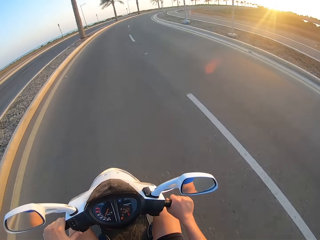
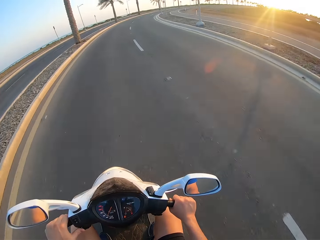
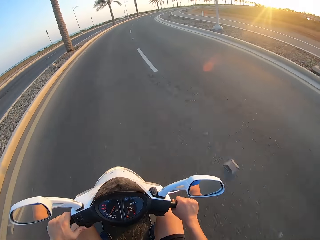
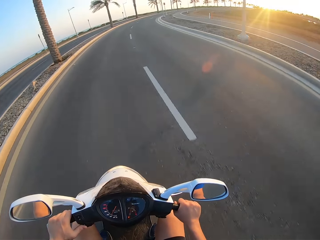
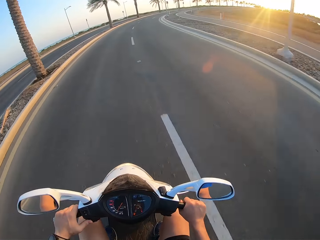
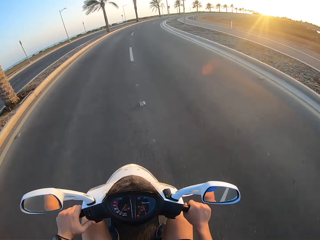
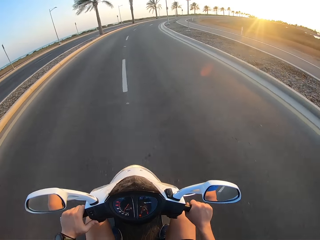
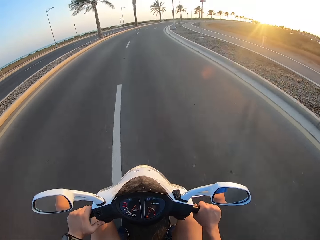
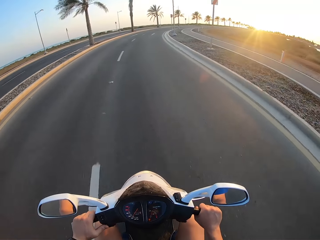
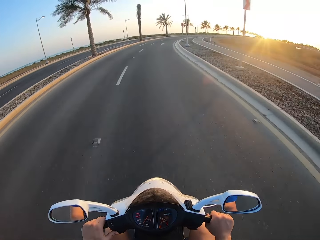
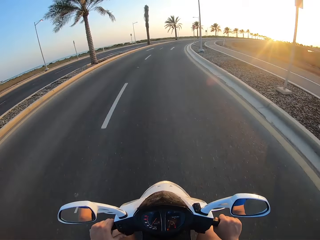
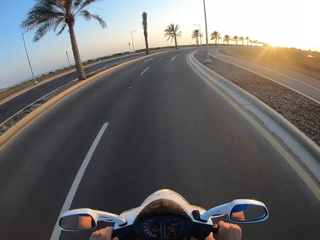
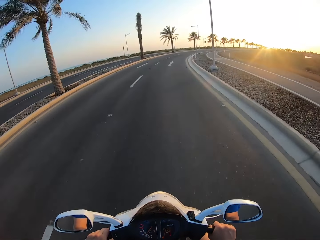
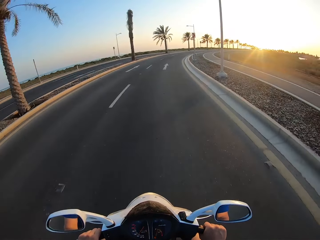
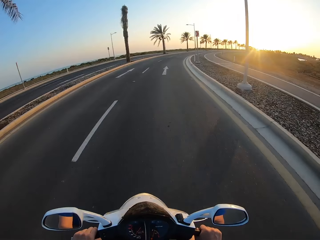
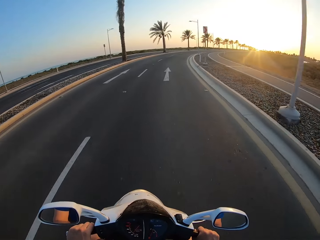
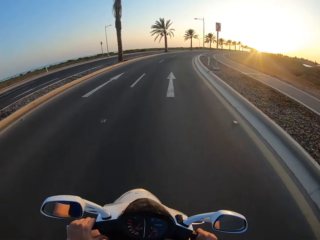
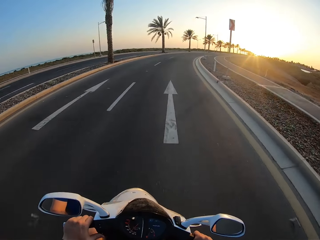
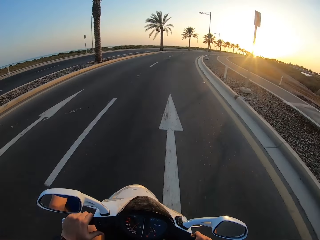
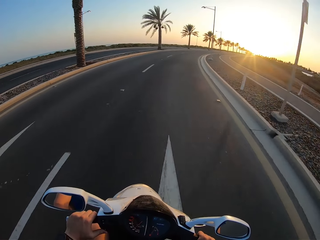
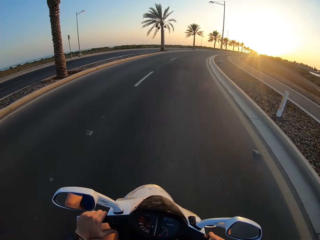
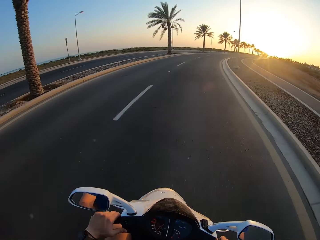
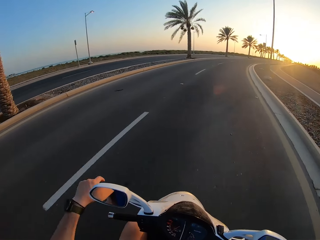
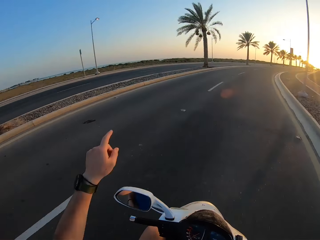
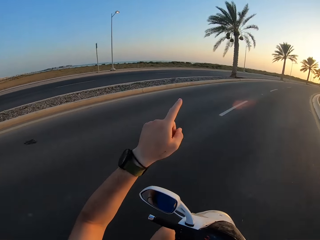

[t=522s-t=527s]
The camera wearer rides a motorbike on a road.

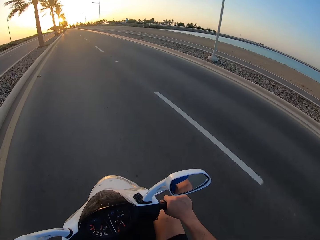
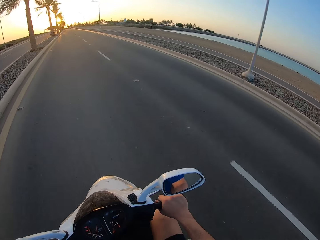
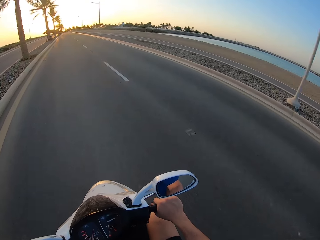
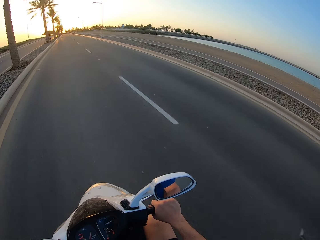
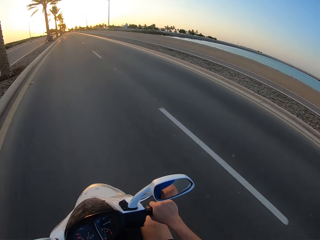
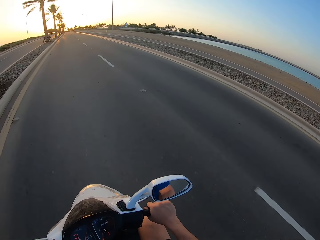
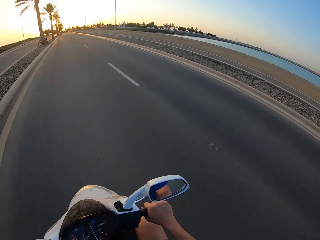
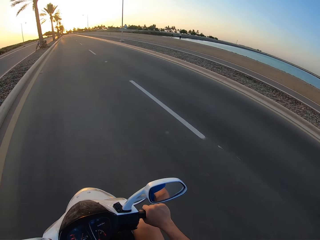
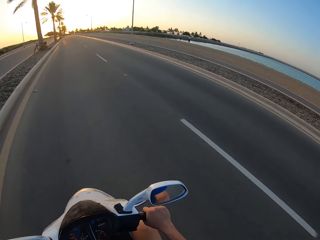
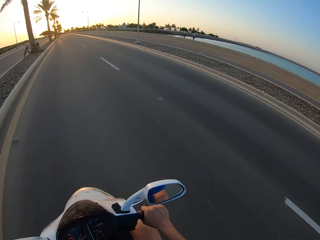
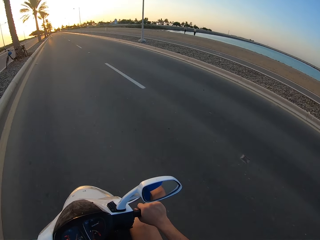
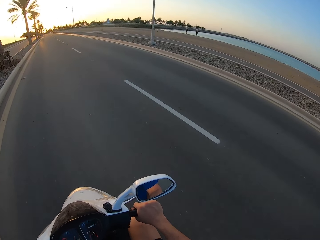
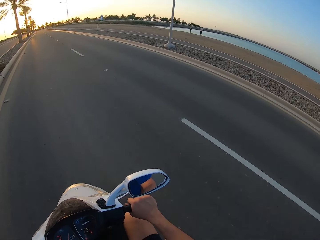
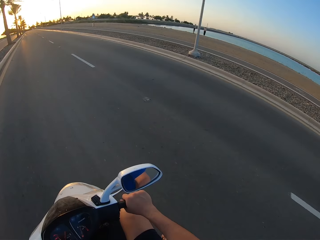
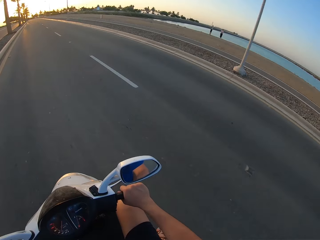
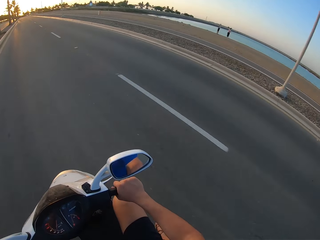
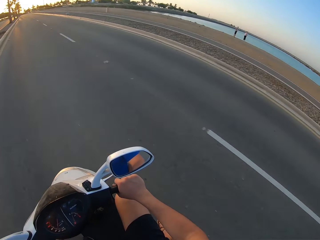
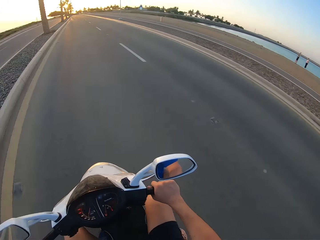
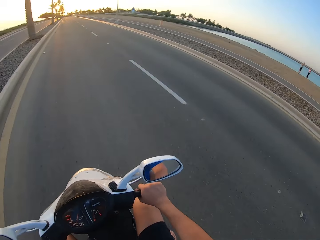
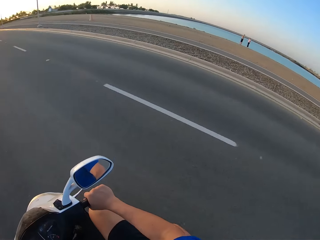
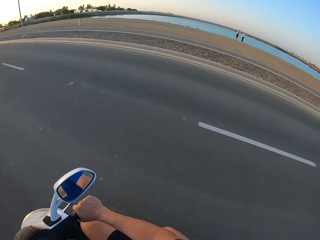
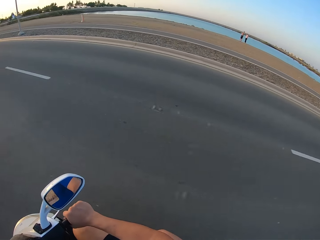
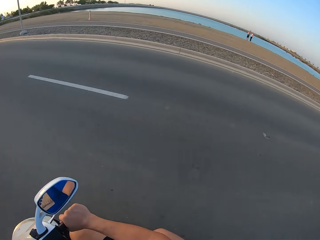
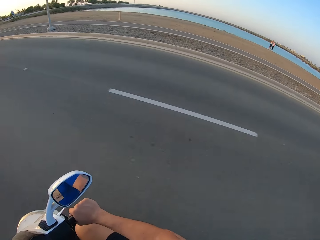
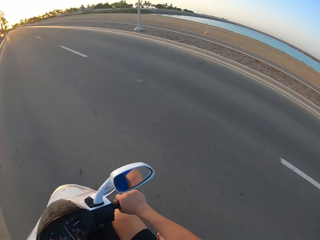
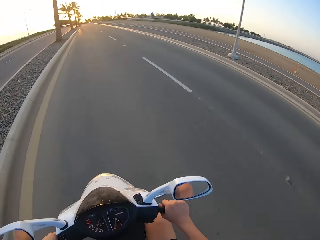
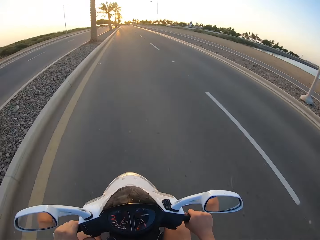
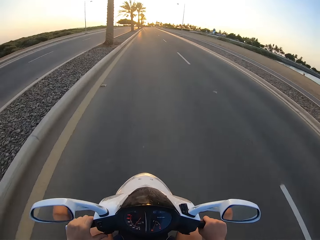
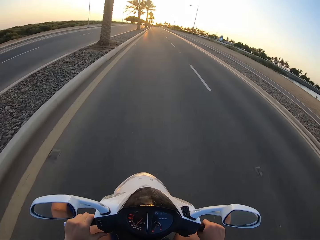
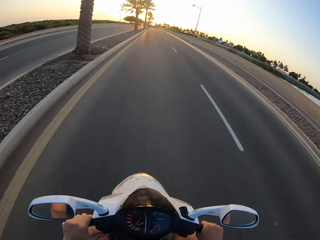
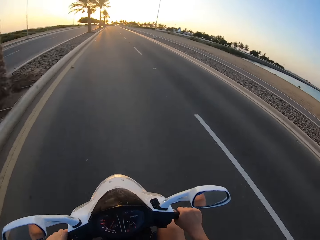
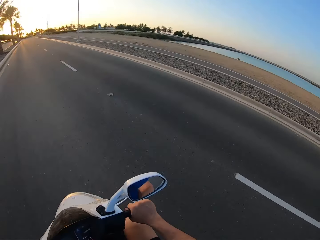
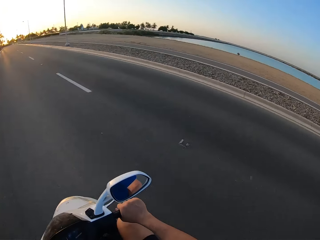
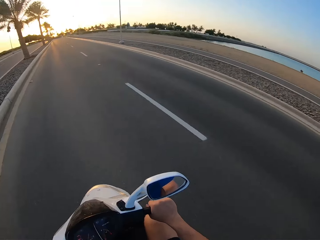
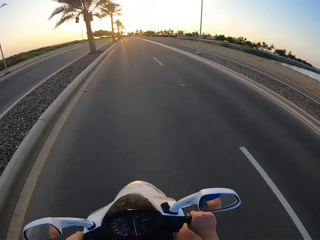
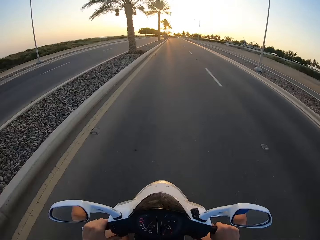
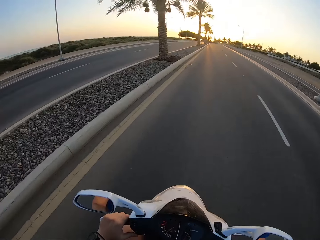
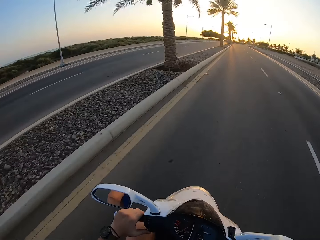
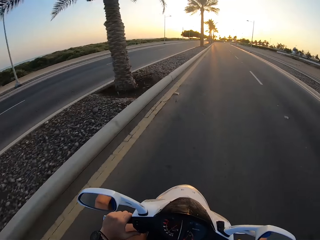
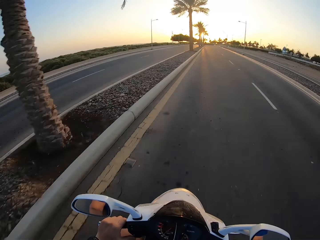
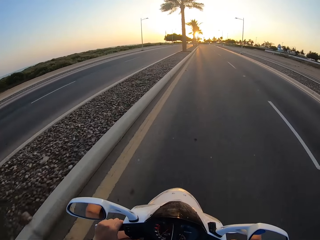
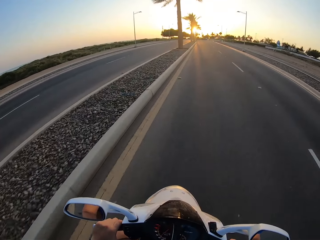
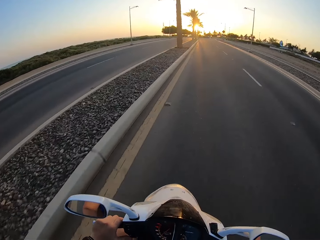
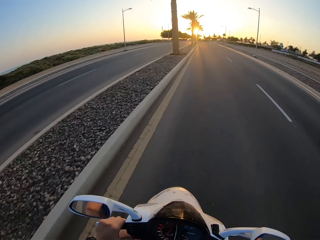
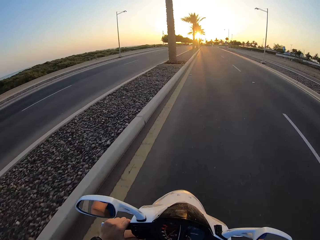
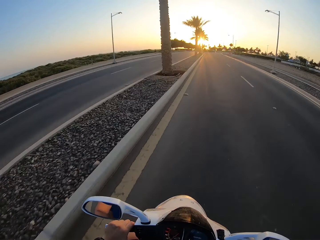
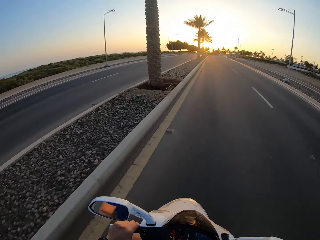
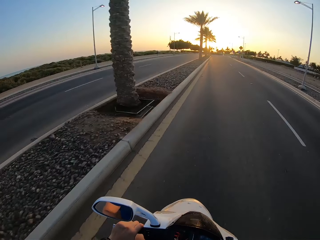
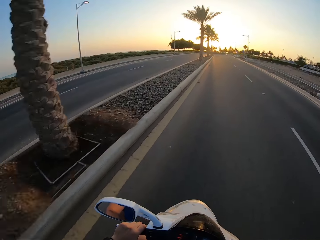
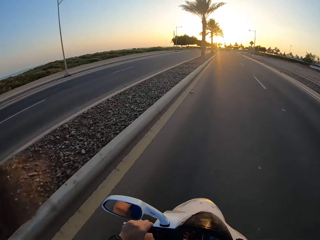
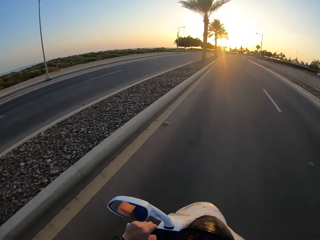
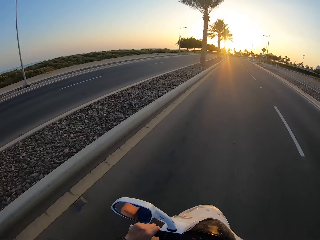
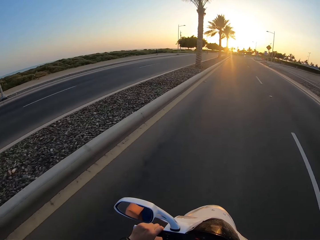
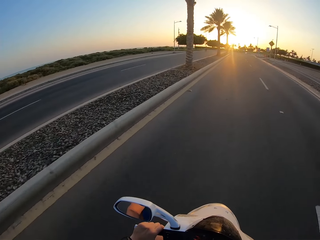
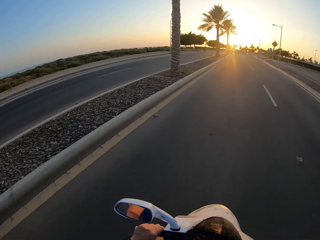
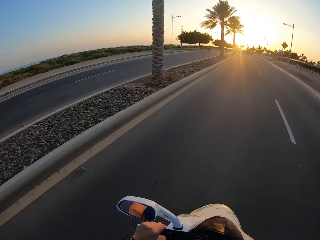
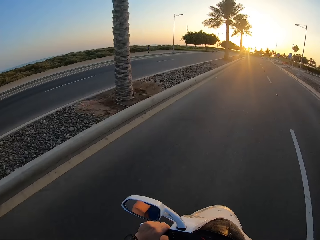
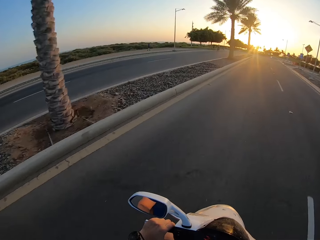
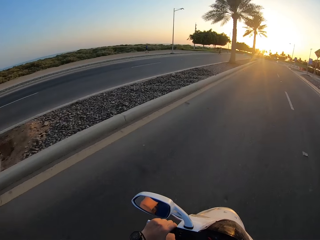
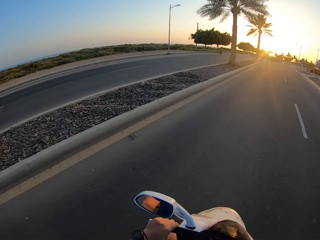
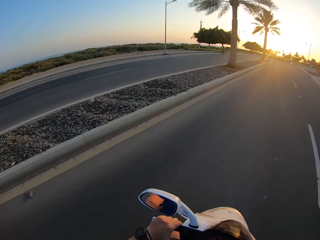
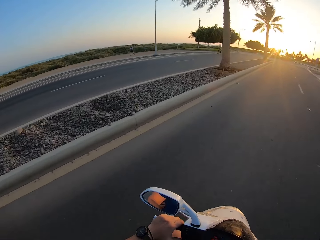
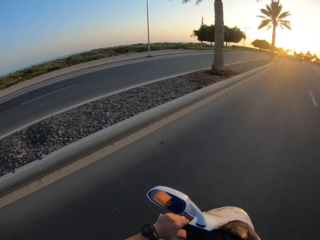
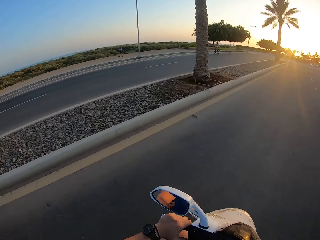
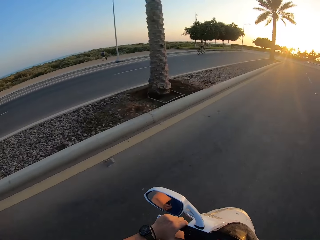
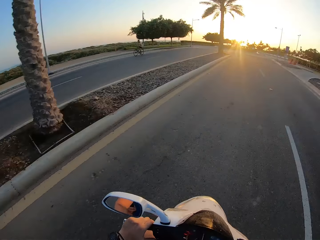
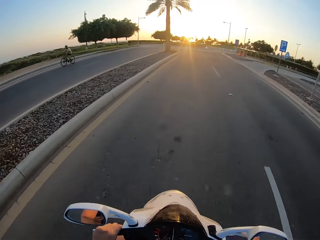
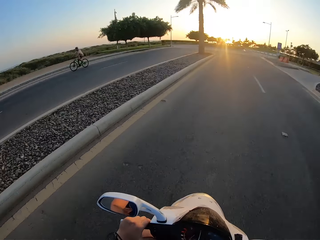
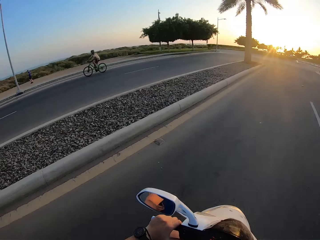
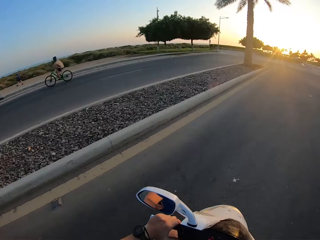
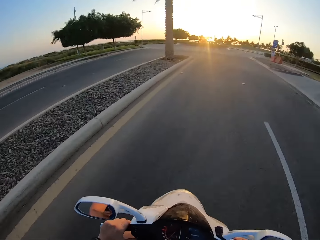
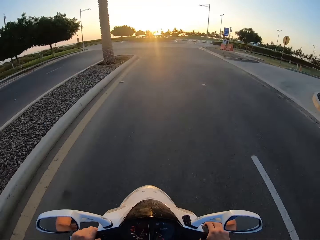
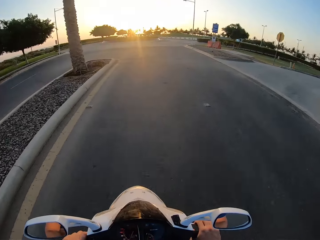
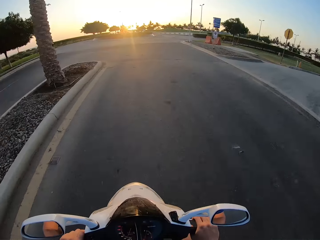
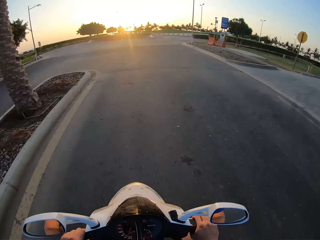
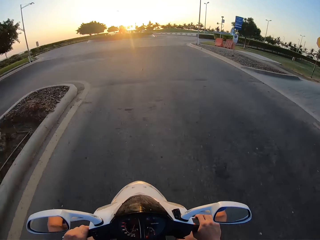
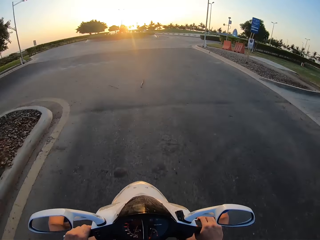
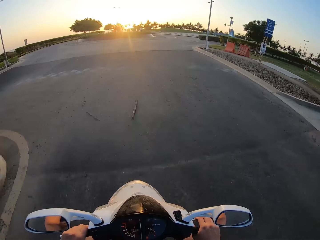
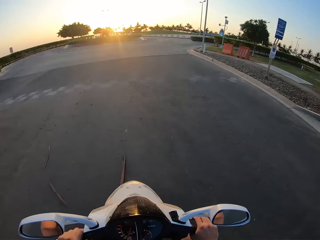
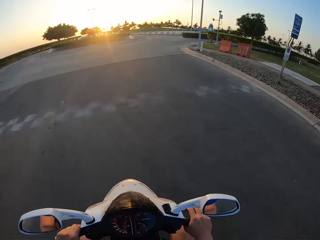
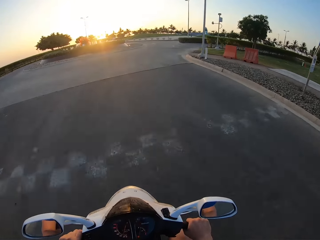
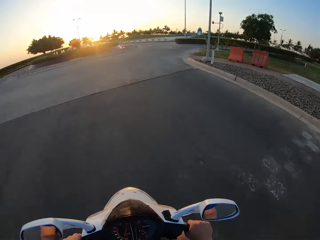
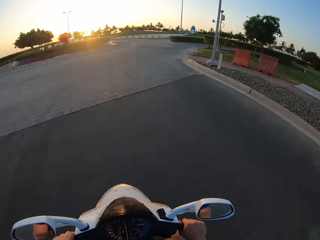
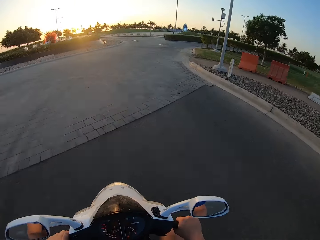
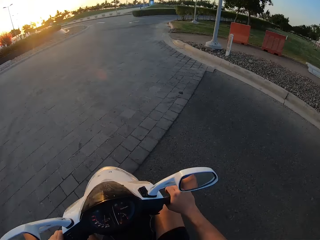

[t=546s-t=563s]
A man walks on the road. Another man walks on the road. The camera wearer rides the motorbike. They look around. They ride the motorbike.
